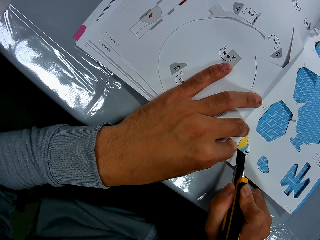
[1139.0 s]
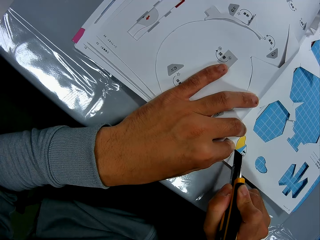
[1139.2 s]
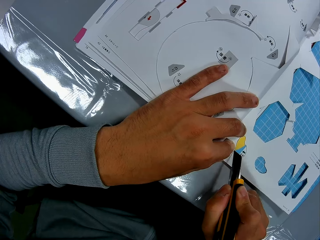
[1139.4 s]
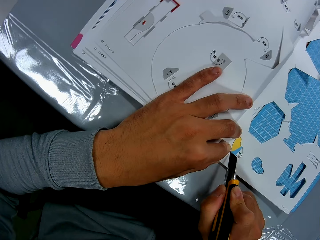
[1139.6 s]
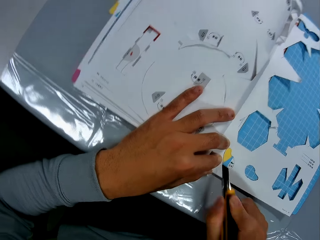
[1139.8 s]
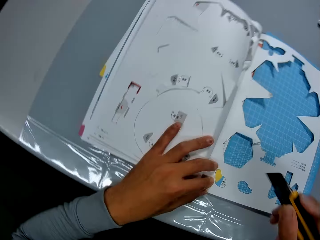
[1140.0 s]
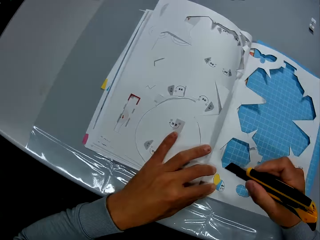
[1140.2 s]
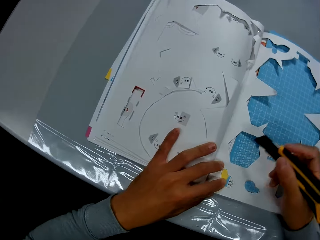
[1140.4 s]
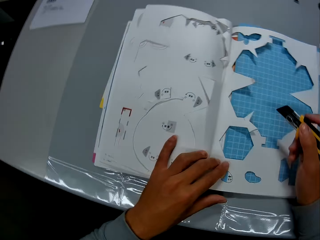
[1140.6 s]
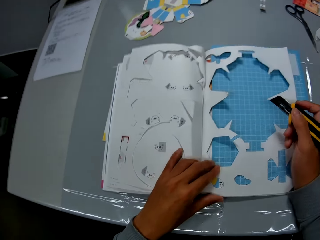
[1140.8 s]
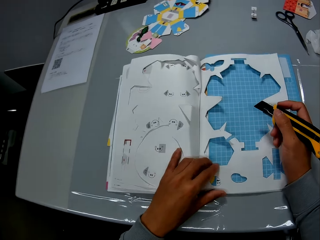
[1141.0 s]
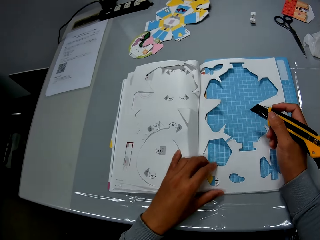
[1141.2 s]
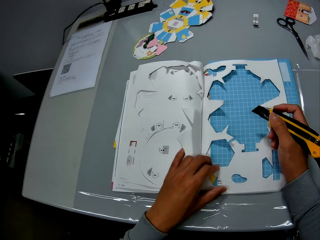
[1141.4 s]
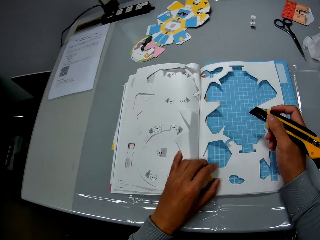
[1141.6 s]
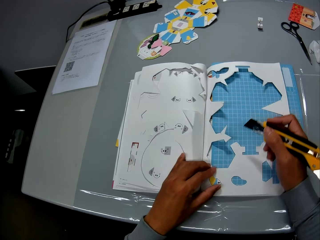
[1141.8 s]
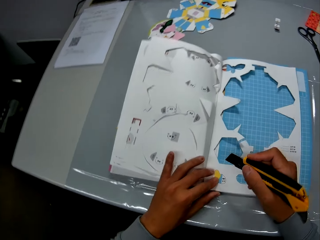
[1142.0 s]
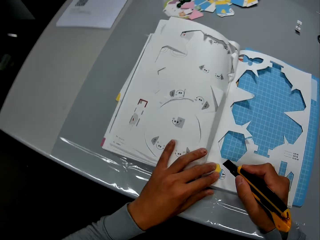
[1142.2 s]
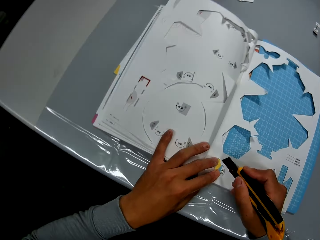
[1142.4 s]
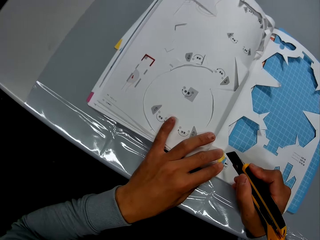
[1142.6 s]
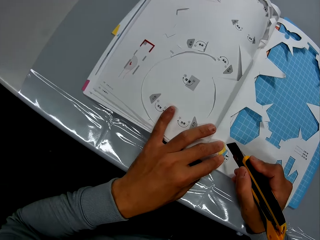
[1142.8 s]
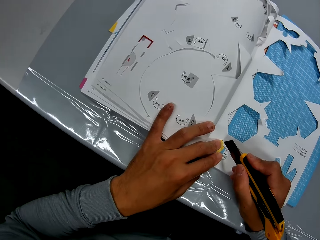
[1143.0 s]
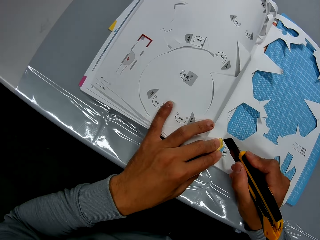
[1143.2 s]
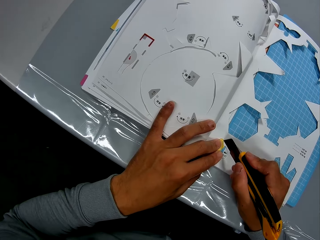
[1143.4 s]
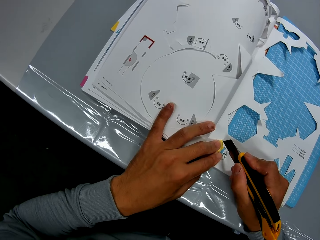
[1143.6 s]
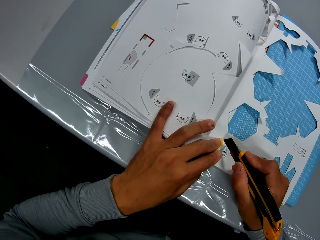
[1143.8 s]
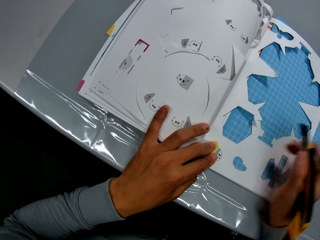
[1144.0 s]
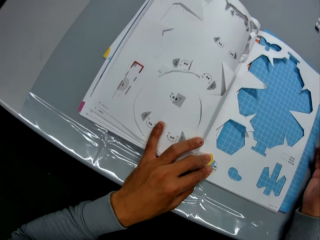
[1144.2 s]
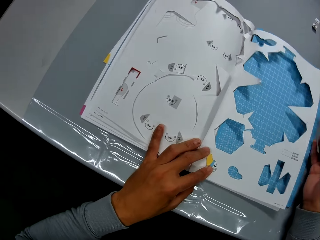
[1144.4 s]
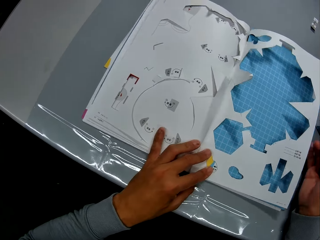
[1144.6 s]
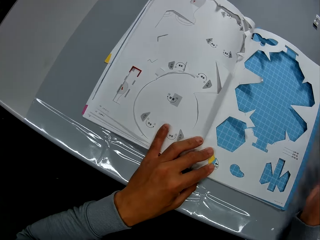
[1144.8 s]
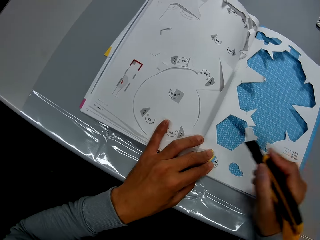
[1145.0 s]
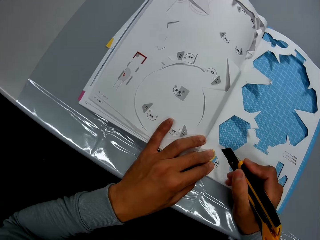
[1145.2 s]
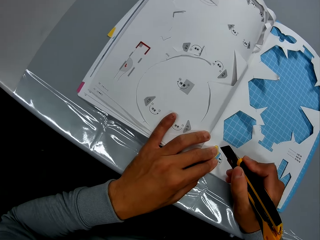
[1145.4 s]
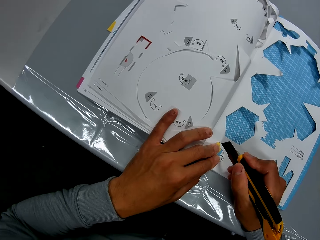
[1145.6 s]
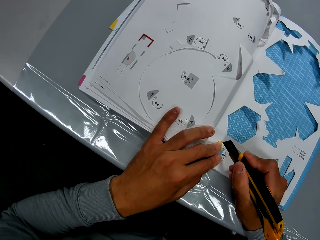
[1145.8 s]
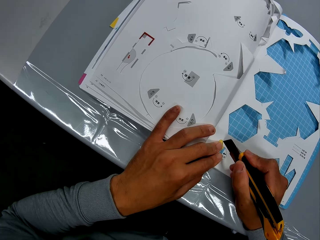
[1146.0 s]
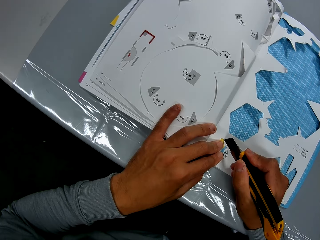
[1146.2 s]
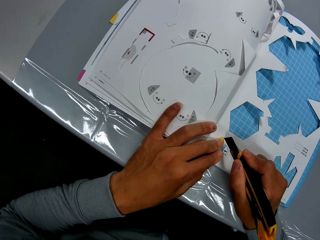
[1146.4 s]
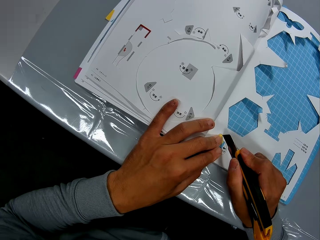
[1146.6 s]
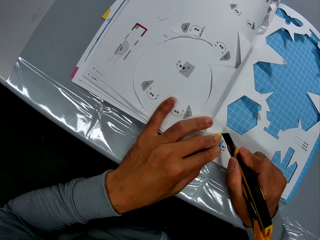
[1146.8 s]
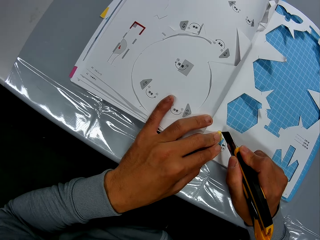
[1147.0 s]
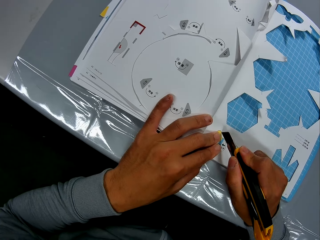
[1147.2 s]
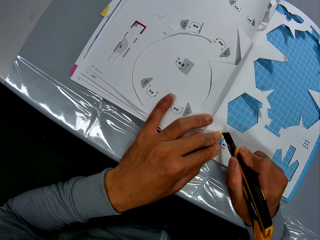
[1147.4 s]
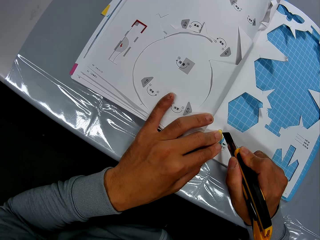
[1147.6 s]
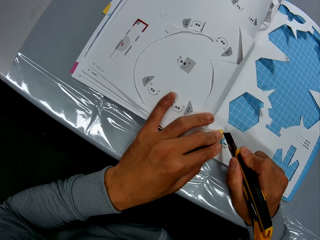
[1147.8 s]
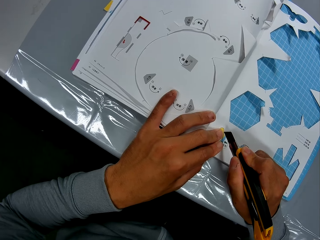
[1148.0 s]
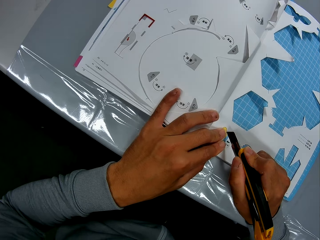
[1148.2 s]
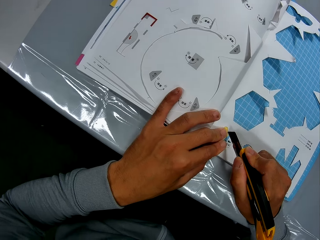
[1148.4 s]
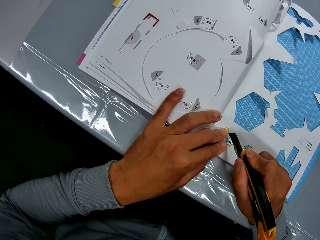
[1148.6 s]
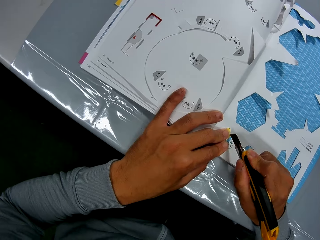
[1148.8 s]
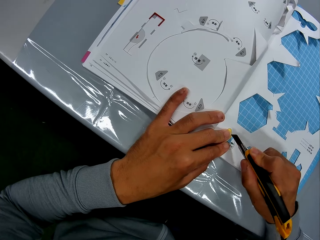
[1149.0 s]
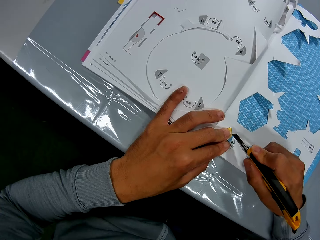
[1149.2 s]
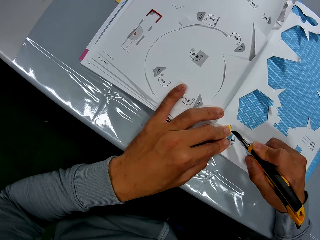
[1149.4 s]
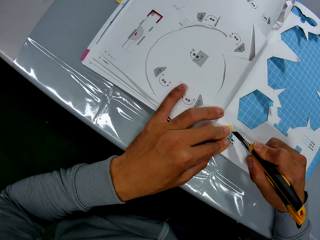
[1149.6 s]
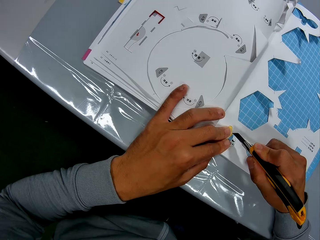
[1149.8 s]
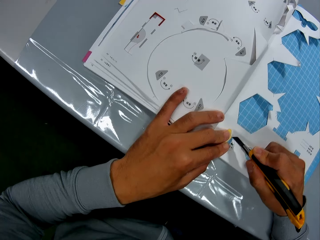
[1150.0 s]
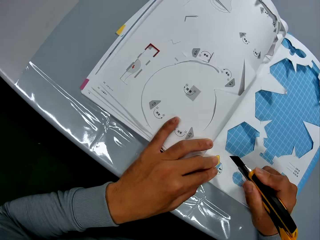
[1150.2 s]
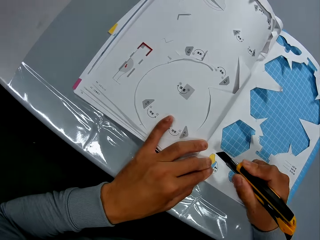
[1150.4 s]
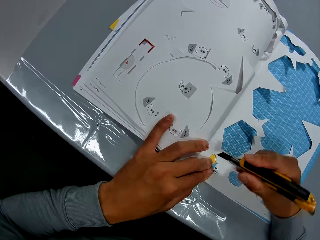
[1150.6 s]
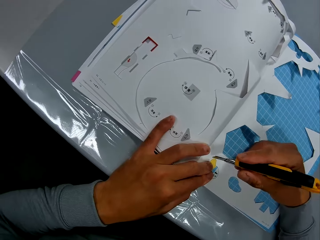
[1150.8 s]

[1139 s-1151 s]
The camera wearer adjusts the book on the table with his hands. He cuts the book on the table, with the cutter in his right hand and his left hand on the book. He adjusts the book on the table with his hands. He cuts the book on the table, with the cutter in his right hand and his left hand on the book.

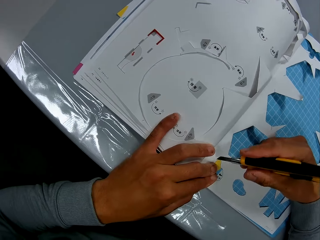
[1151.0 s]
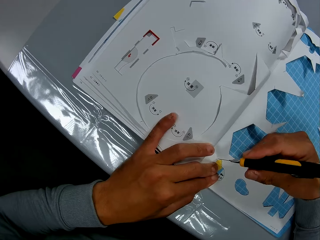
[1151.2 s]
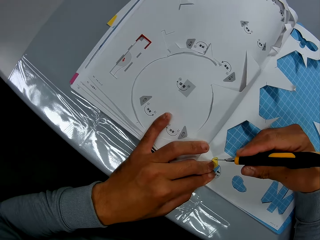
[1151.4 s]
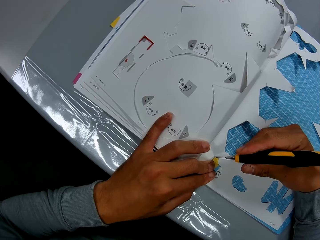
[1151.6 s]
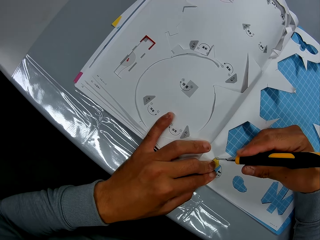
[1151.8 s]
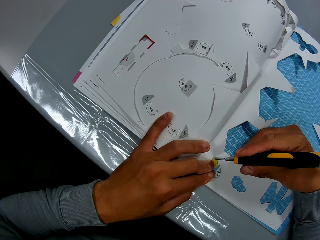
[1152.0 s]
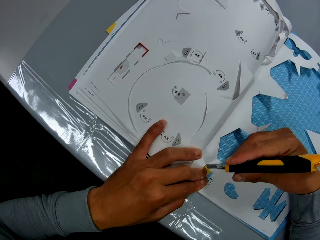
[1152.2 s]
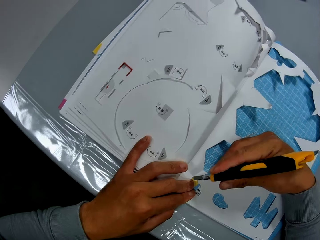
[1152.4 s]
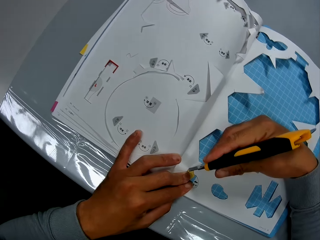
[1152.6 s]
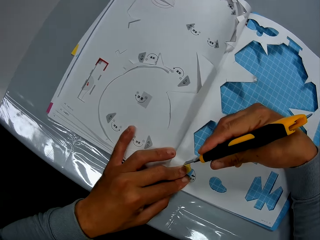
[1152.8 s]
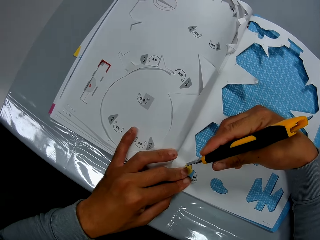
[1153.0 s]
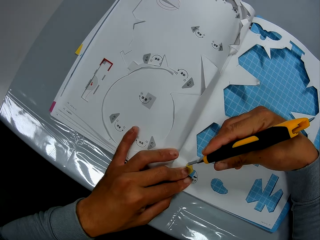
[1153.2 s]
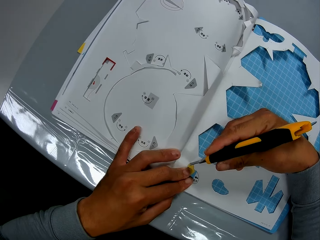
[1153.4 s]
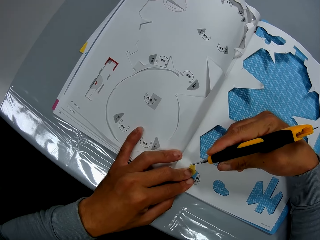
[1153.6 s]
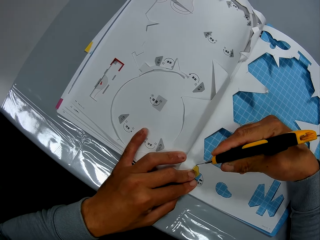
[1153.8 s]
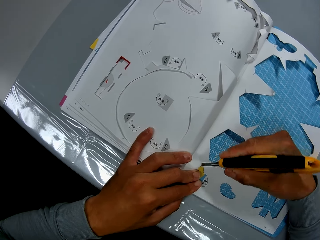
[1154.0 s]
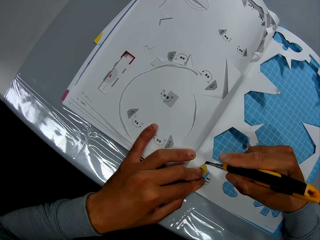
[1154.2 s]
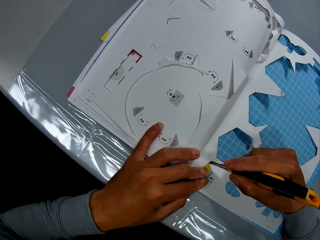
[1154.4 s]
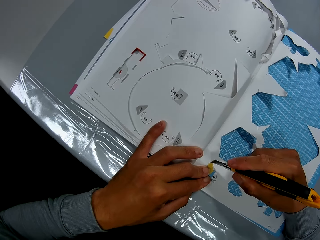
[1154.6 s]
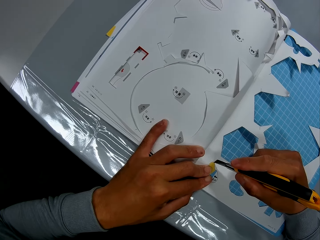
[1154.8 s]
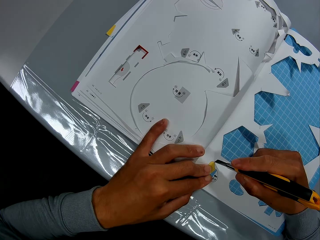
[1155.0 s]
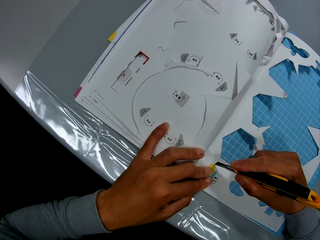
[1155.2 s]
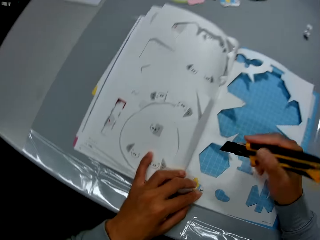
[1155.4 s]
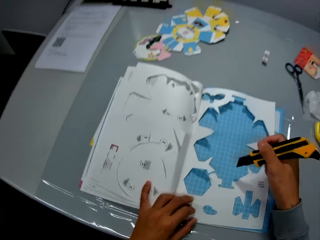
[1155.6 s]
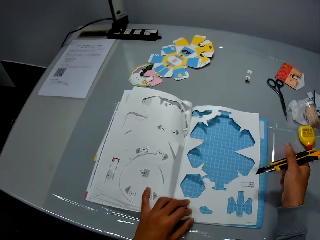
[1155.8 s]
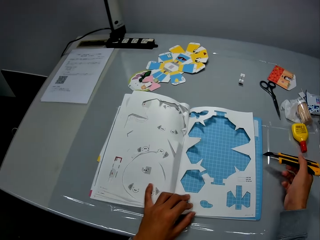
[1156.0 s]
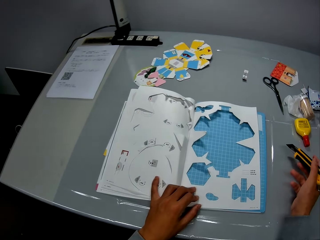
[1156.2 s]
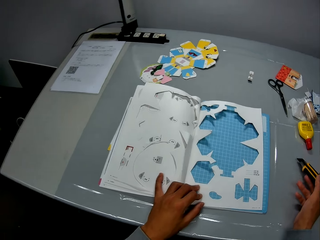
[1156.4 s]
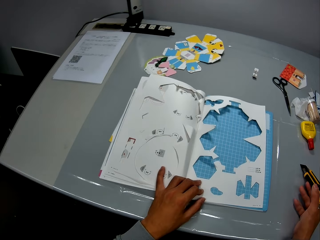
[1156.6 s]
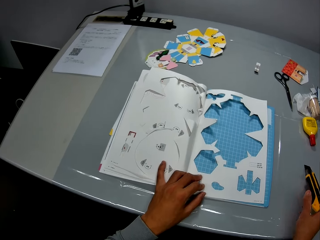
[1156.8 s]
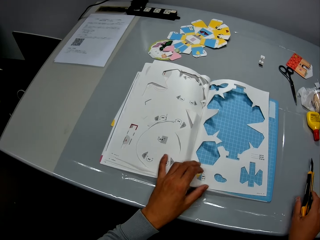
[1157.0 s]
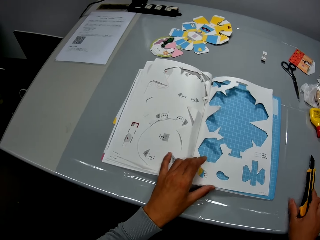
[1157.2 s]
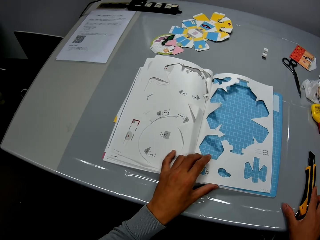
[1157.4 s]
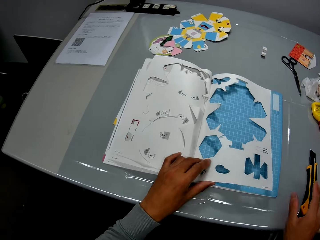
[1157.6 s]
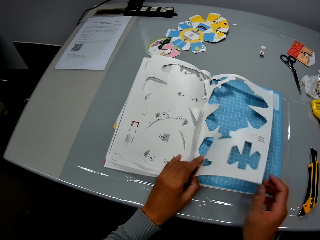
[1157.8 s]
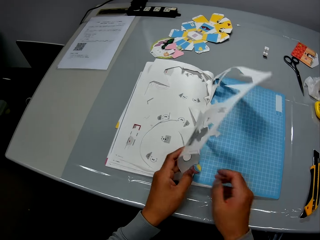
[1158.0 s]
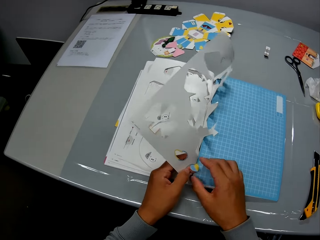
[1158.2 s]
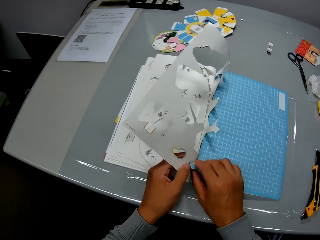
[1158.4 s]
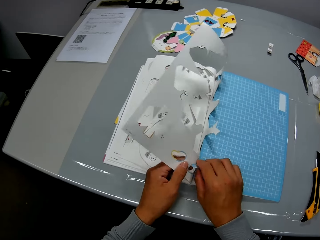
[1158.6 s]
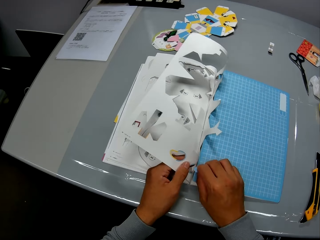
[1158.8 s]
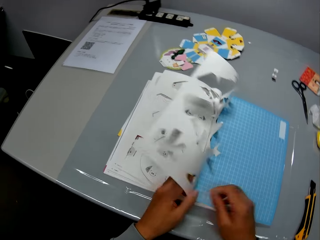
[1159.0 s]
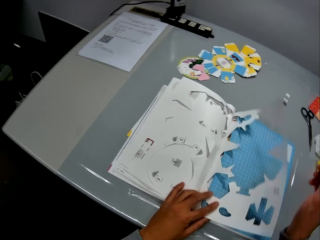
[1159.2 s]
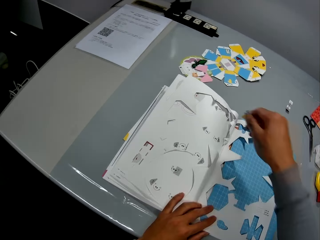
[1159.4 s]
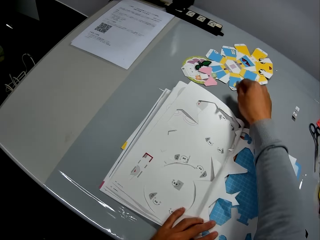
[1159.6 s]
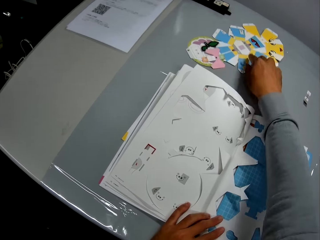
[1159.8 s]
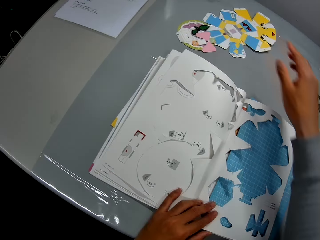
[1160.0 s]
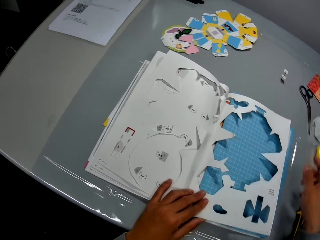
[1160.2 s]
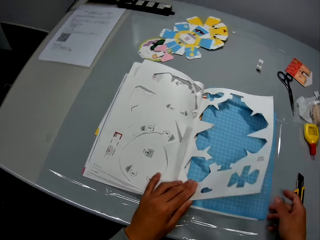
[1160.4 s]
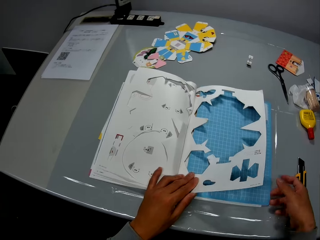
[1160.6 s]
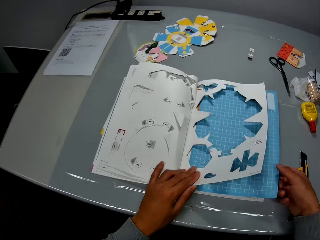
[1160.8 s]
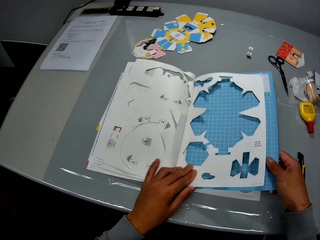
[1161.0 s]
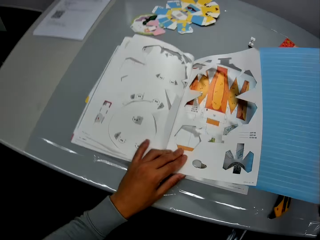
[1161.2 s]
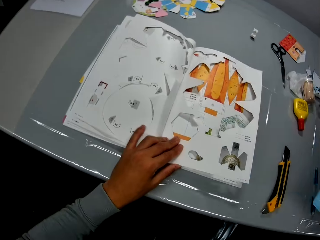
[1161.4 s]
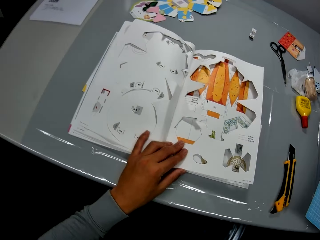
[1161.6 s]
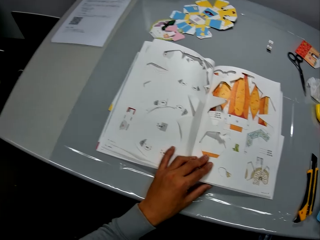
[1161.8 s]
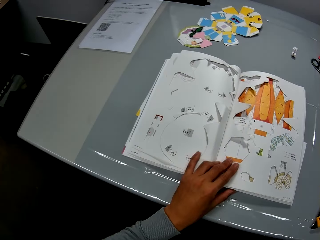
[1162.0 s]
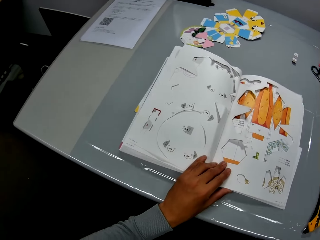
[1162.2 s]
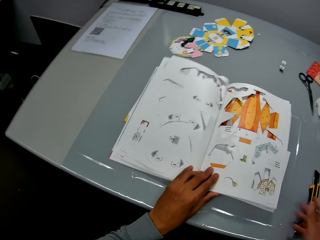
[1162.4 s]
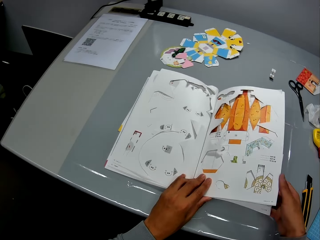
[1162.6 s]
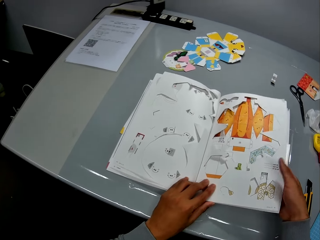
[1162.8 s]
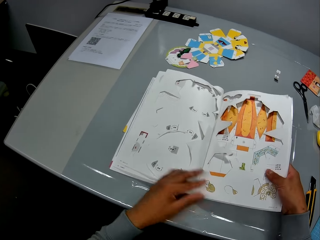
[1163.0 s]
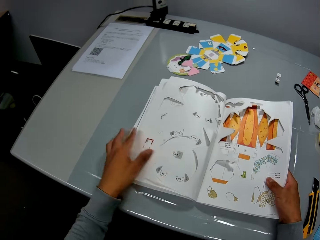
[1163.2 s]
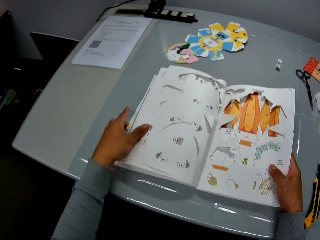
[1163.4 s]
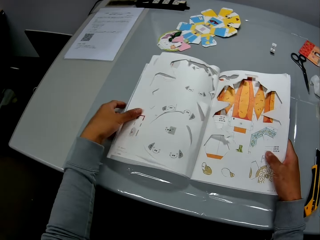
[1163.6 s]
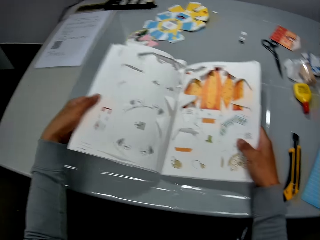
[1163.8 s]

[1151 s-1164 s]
The camera wearer adjusts the book on the table with his hands and drops the cutter in his right hand on the table. He removes the cut part of the book with both hands. He drops the part he removed on the table with his right hand. He removes a blue paper from the book with his right hand. He drops the blue paper he removed on the table with his right hand. He flips through the book.
